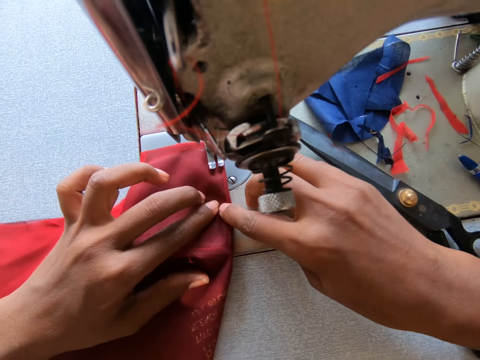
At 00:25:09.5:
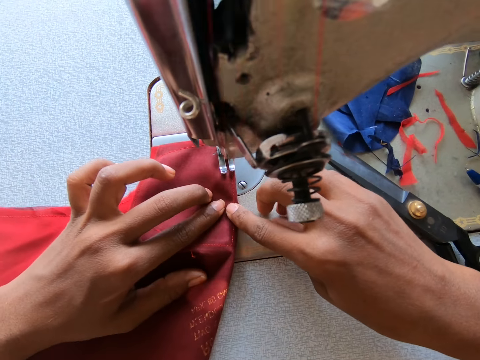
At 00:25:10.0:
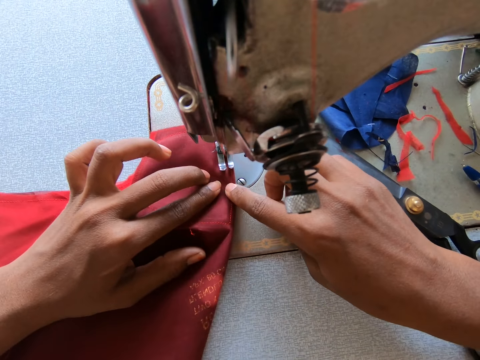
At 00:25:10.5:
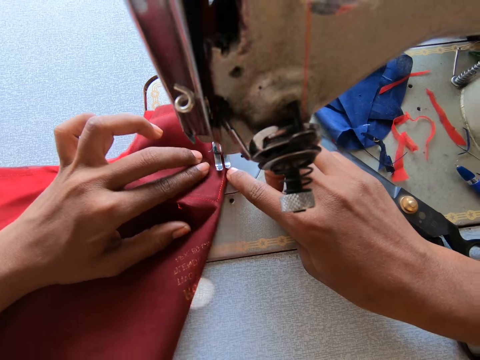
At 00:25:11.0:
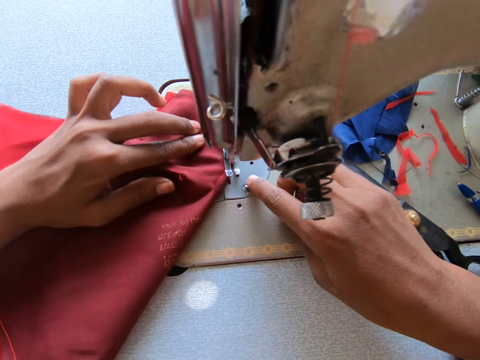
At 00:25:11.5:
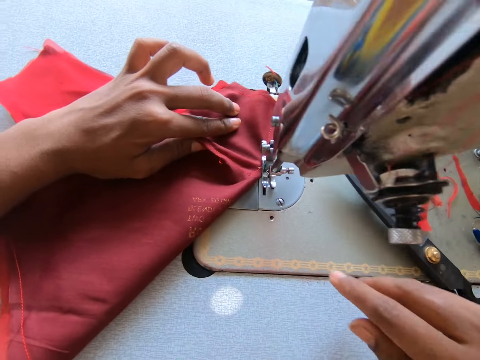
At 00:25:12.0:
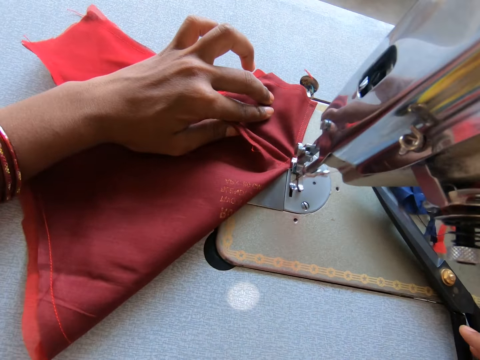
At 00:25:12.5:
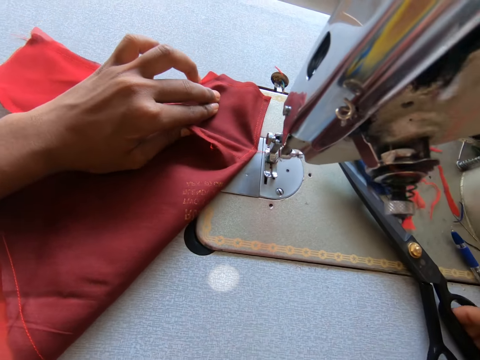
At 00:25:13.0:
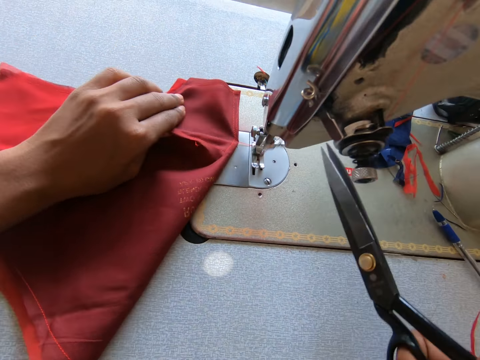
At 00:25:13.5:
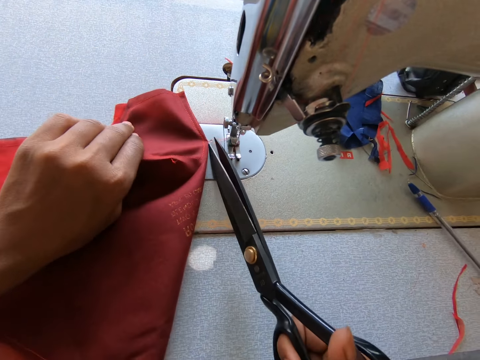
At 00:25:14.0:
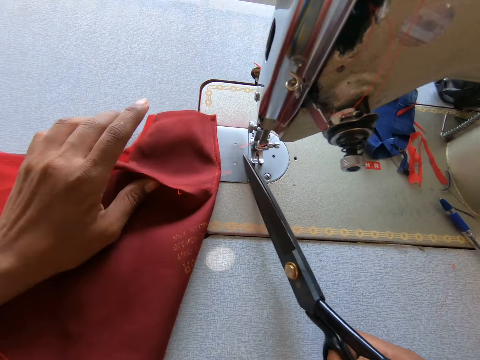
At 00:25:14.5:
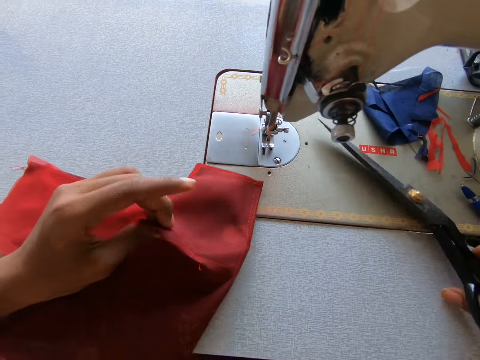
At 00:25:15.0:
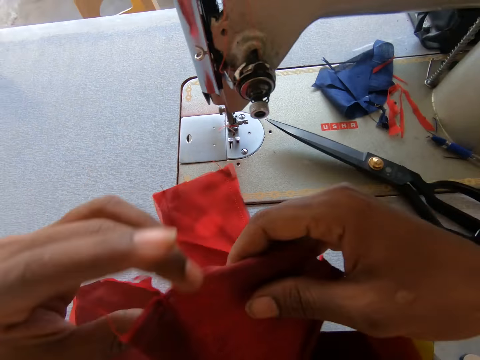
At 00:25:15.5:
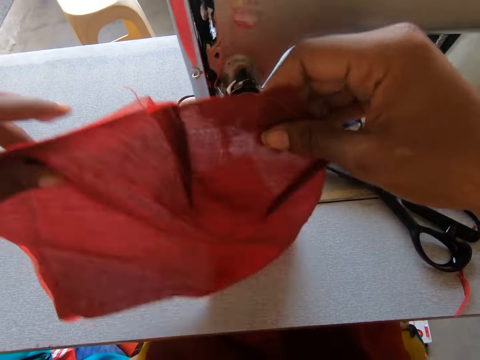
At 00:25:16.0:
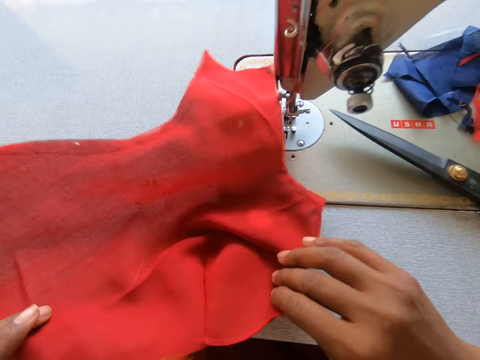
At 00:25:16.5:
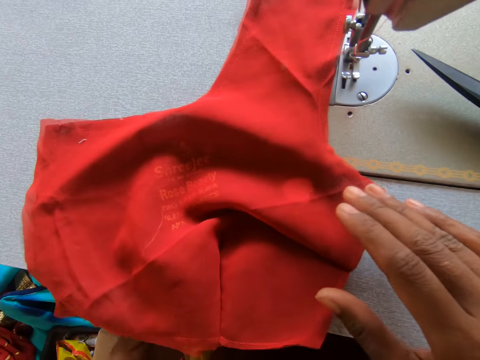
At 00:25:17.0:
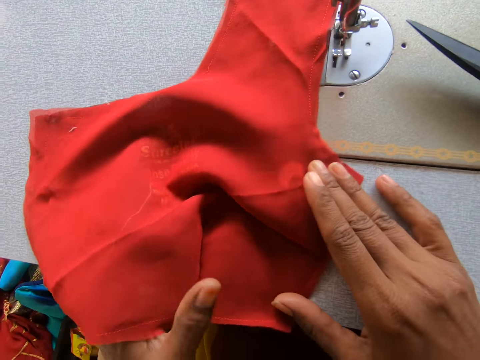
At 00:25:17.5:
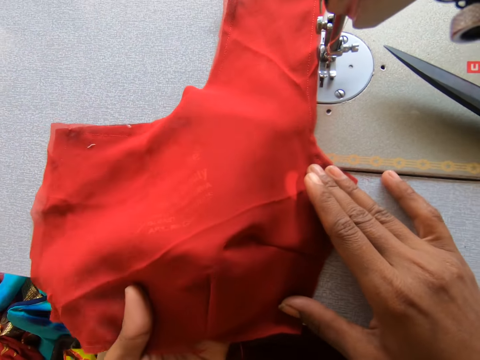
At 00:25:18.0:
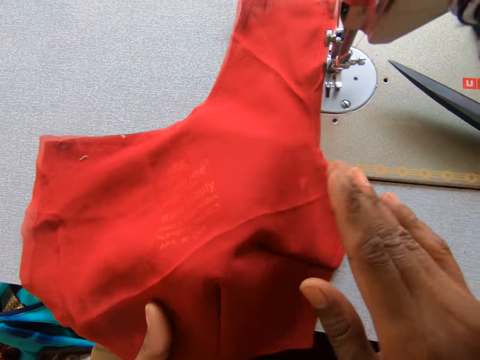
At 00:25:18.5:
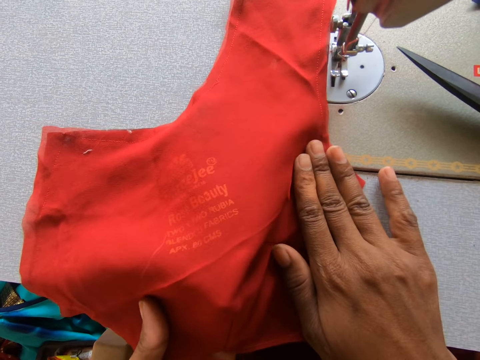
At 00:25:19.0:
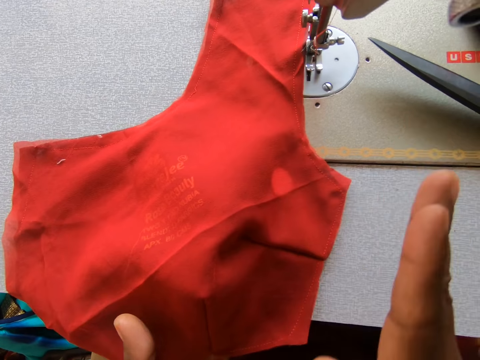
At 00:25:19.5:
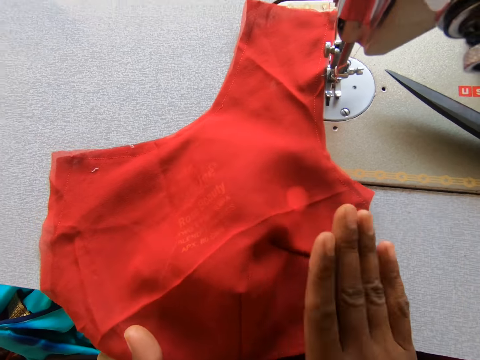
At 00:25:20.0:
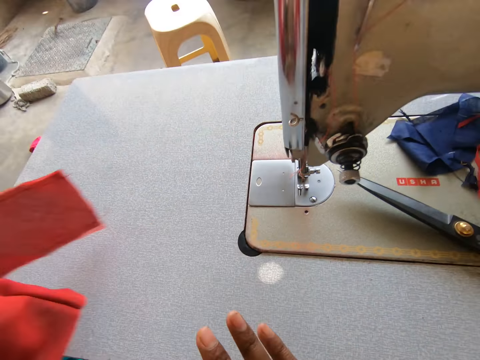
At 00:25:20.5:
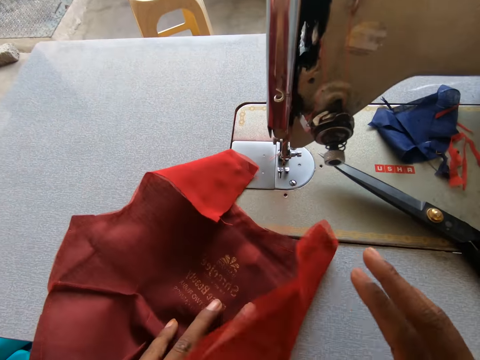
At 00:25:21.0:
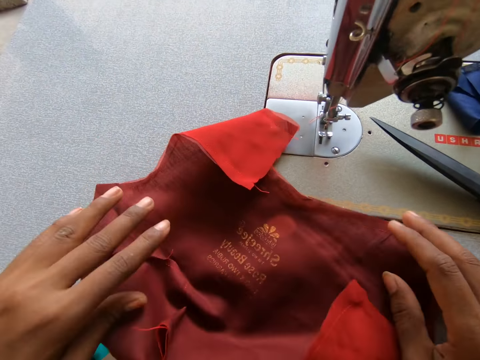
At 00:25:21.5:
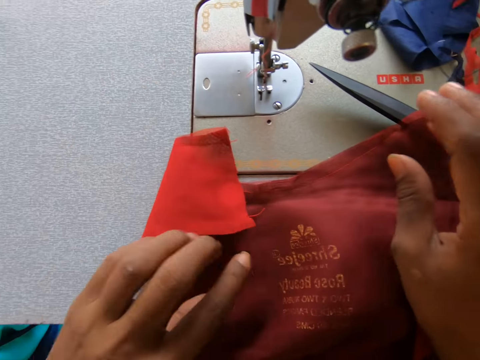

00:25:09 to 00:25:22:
The camera wearer places both index fingers on the fabric or bodice. They pick the scissors, trim a thread with the scissors, and put the scissors on the machine. They pick the bodice. They put the fabric on the sewing machine. They set the darts on the bodice.

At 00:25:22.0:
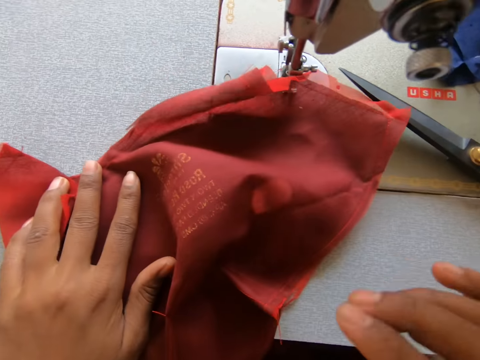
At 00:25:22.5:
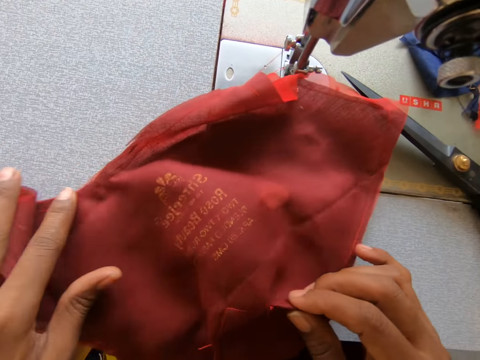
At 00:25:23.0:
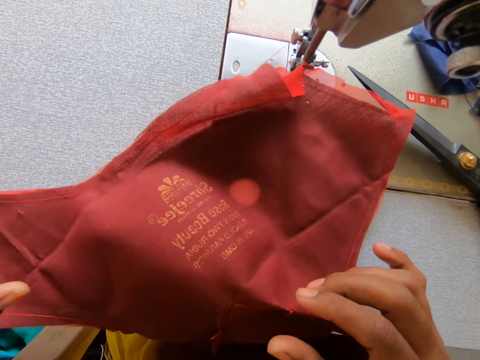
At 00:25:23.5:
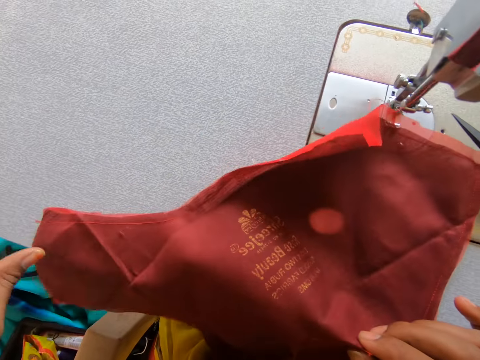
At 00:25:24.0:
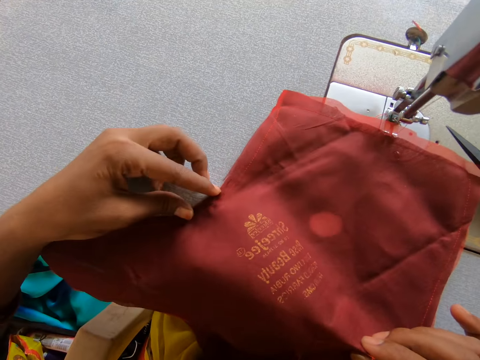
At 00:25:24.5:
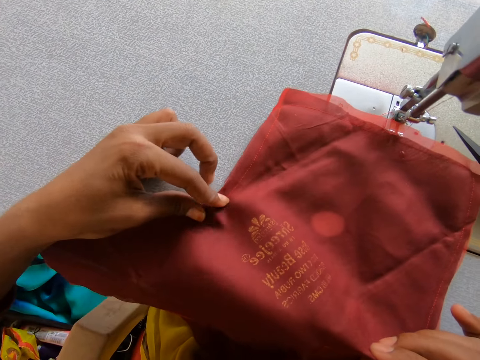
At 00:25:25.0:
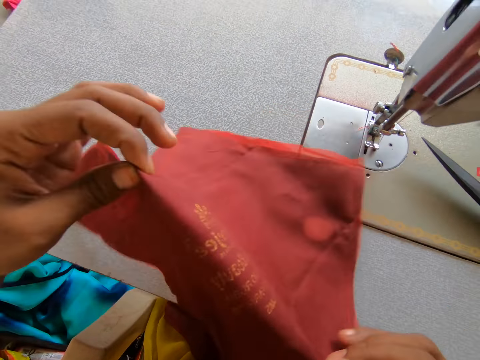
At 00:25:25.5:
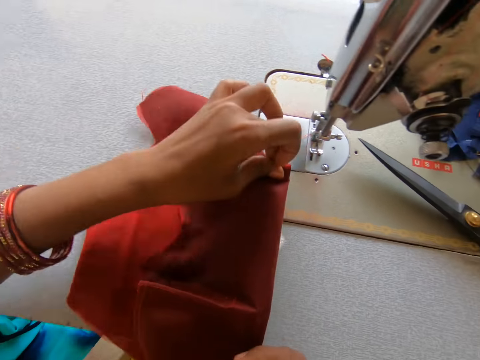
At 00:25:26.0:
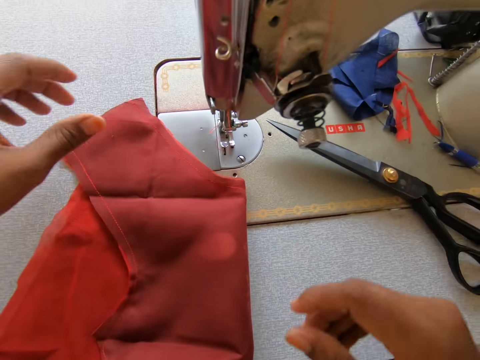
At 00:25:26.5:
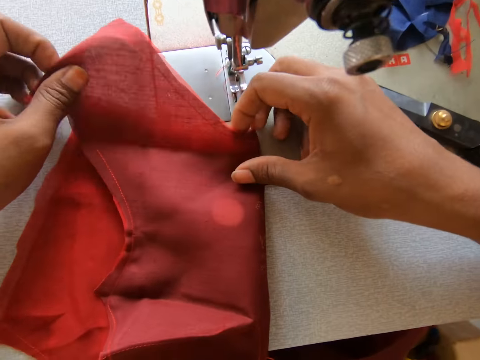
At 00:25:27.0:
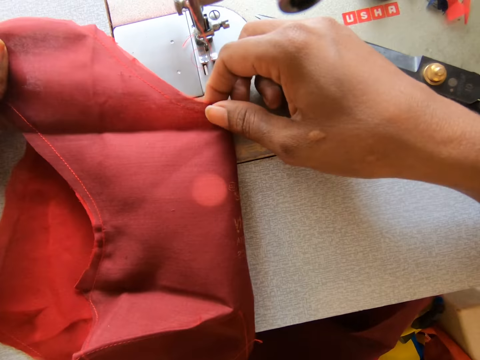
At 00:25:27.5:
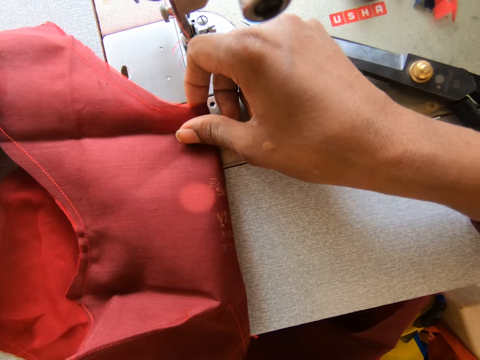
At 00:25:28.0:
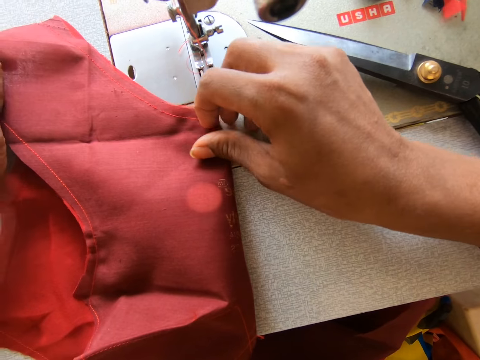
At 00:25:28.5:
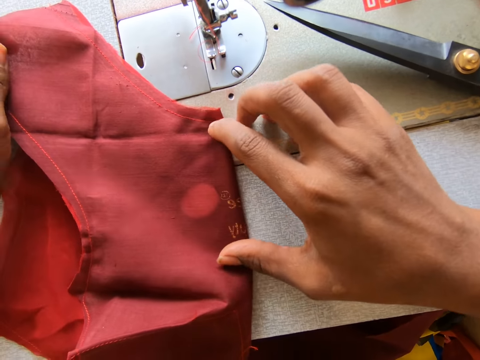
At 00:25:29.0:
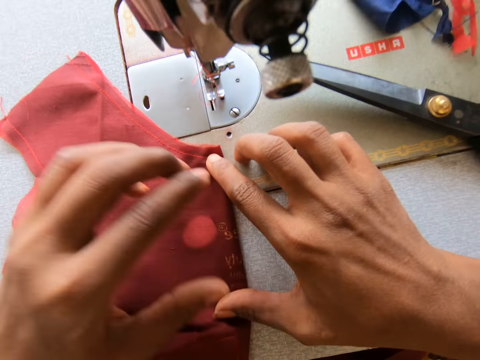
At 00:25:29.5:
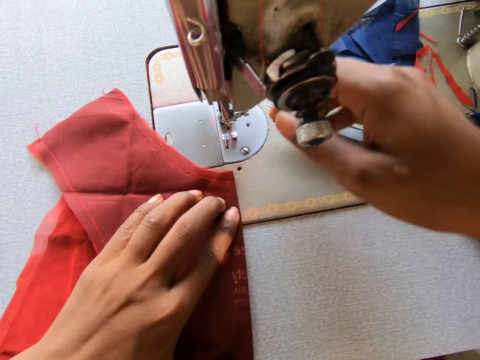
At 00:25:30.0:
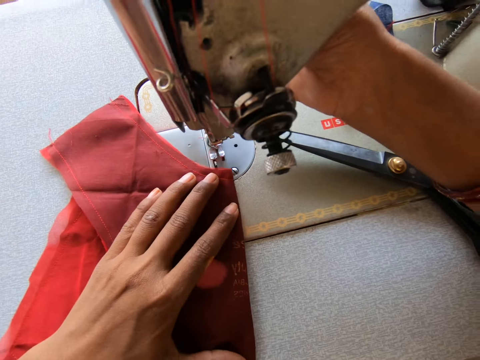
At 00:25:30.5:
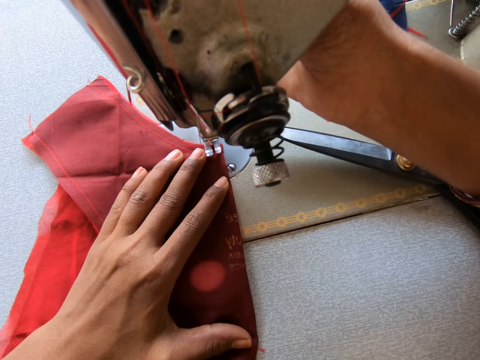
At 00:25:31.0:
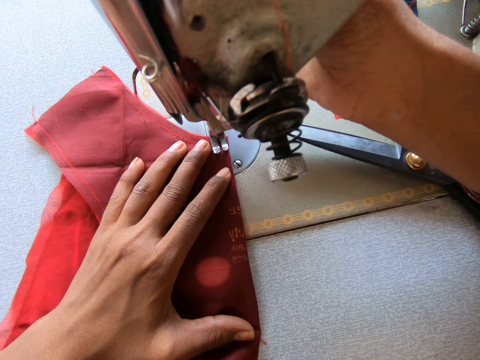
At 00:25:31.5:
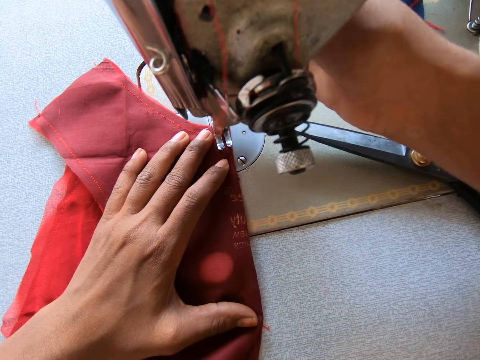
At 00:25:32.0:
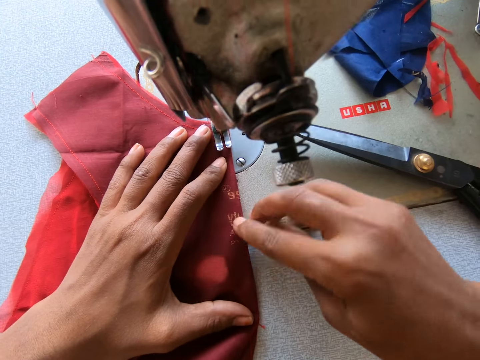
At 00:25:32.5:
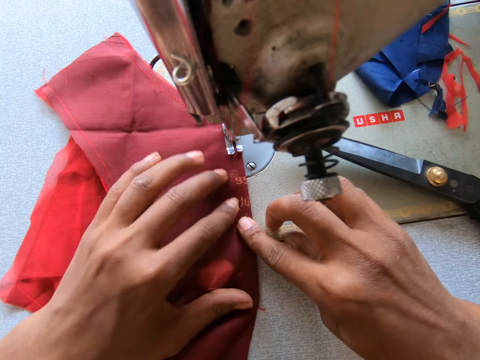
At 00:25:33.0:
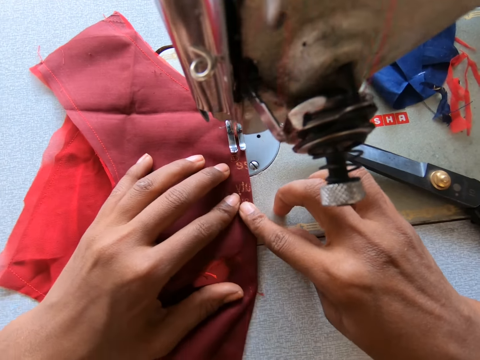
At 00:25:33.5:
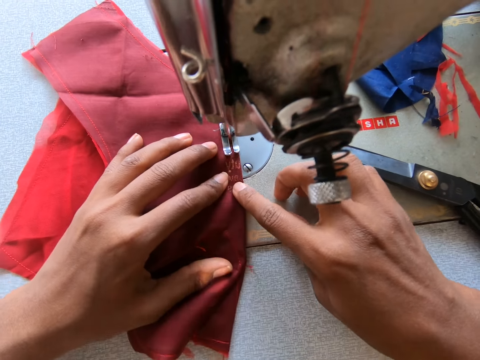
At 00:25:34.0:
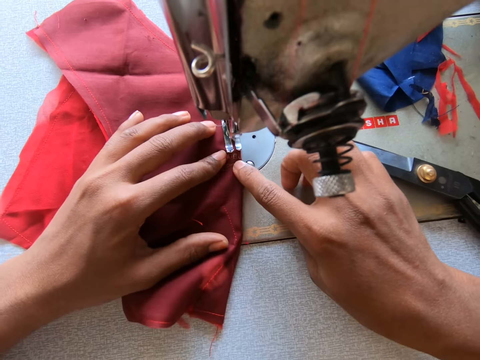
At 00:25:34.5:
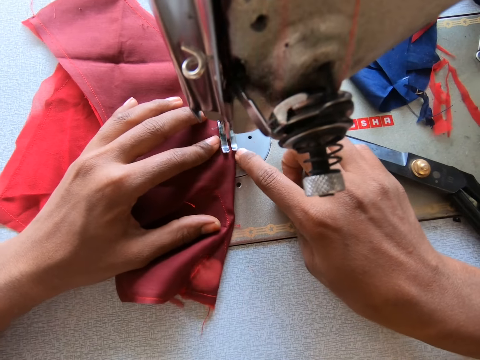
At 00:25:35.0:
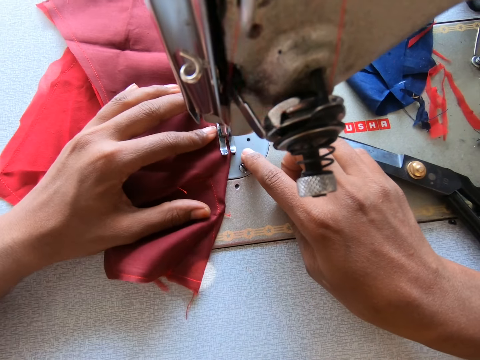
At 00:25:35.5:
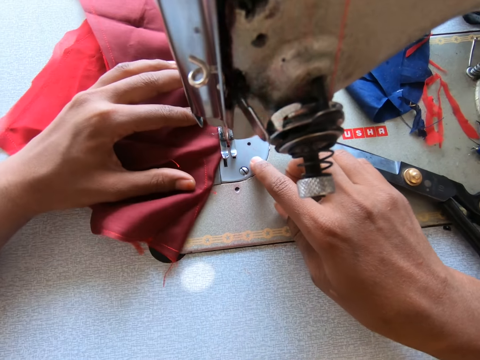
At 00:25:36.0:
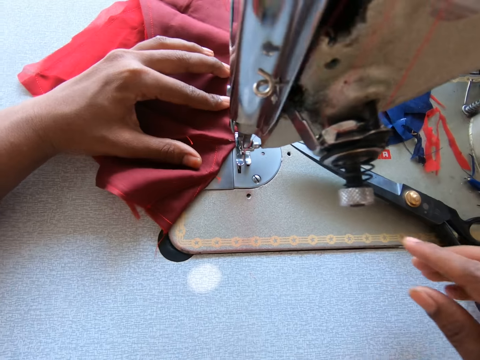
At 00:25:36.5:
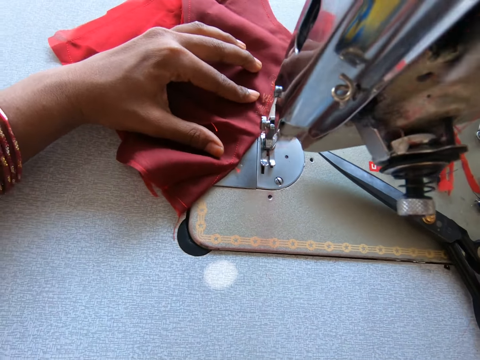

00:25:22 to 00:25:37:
The camera wearer folds the bodice. They set the bodice to the machine. They sew the bodice.
